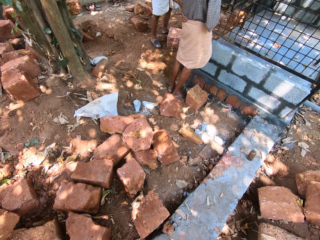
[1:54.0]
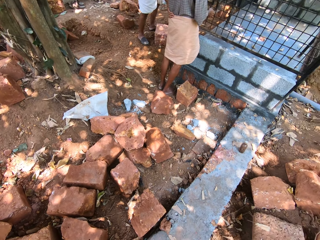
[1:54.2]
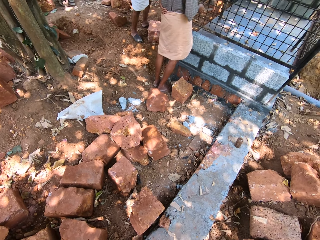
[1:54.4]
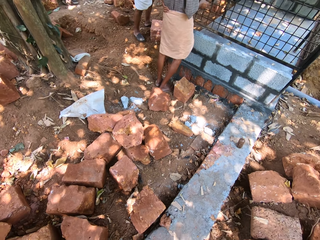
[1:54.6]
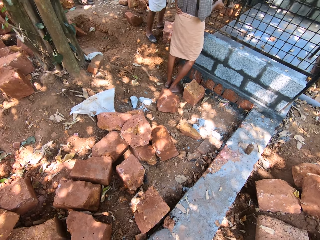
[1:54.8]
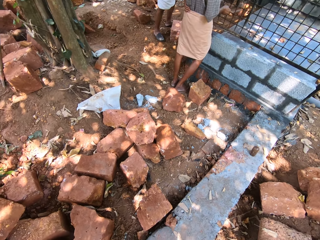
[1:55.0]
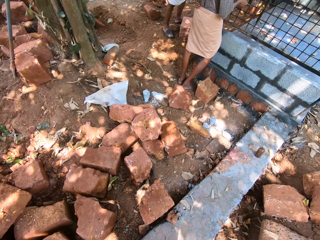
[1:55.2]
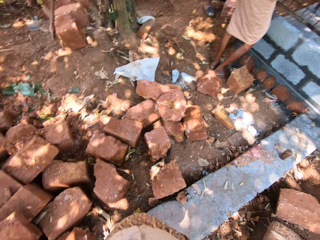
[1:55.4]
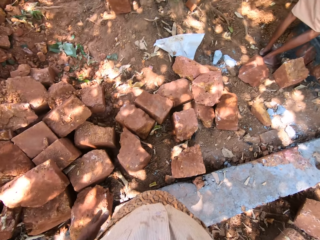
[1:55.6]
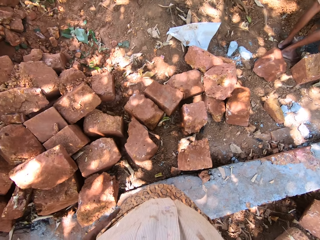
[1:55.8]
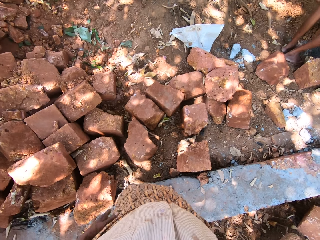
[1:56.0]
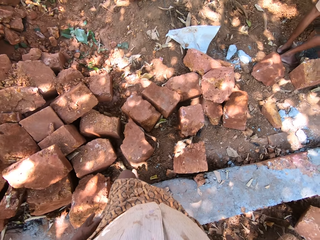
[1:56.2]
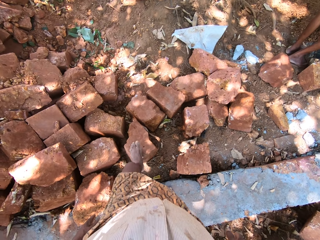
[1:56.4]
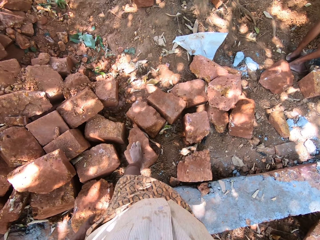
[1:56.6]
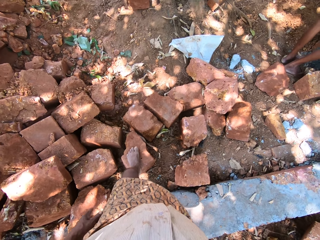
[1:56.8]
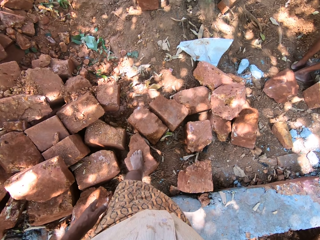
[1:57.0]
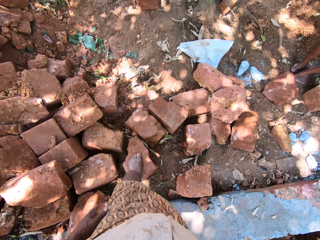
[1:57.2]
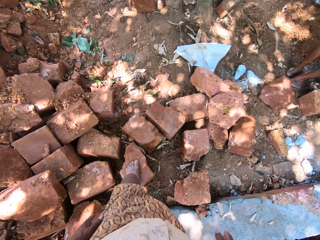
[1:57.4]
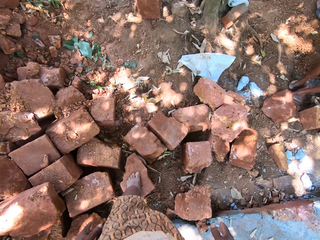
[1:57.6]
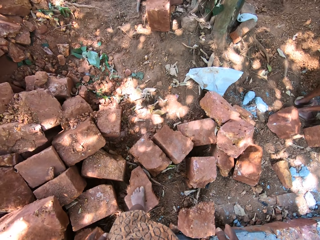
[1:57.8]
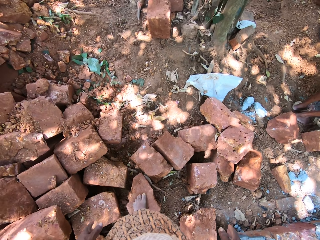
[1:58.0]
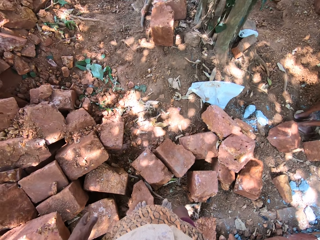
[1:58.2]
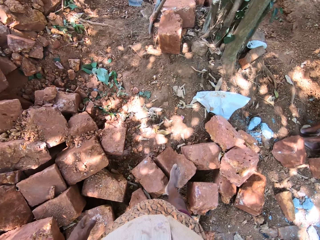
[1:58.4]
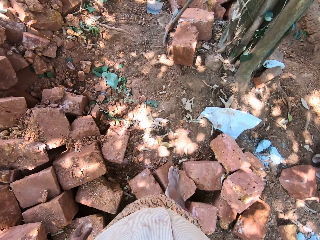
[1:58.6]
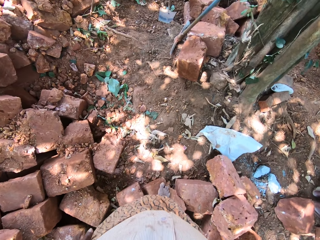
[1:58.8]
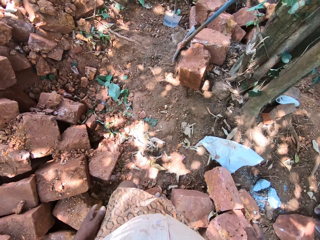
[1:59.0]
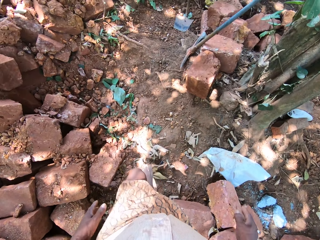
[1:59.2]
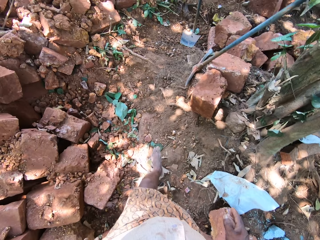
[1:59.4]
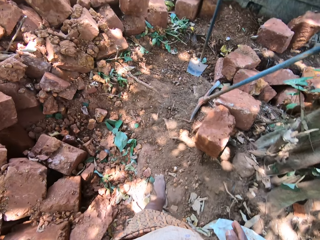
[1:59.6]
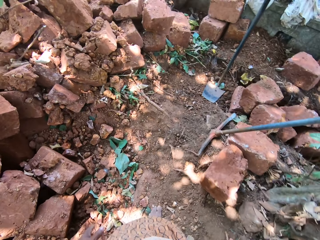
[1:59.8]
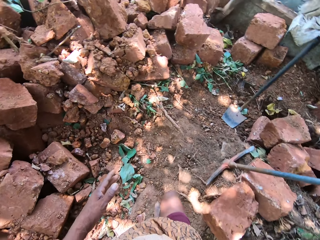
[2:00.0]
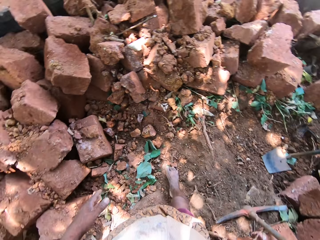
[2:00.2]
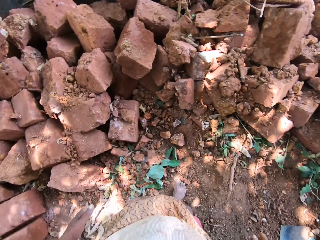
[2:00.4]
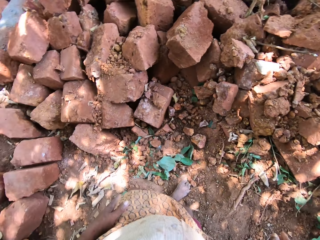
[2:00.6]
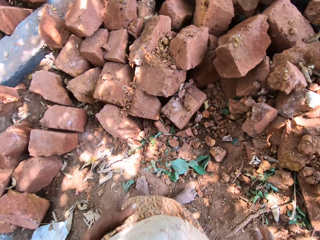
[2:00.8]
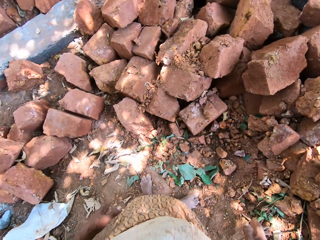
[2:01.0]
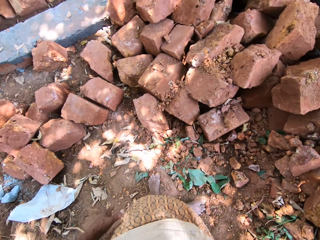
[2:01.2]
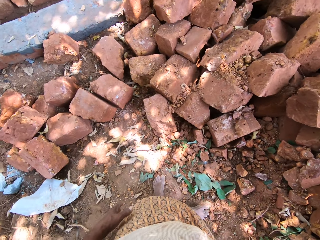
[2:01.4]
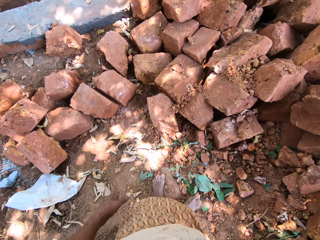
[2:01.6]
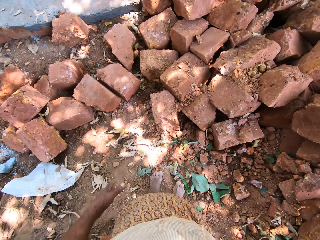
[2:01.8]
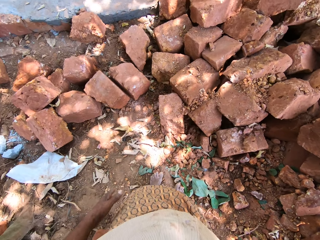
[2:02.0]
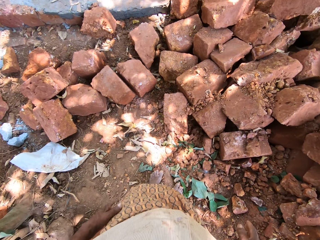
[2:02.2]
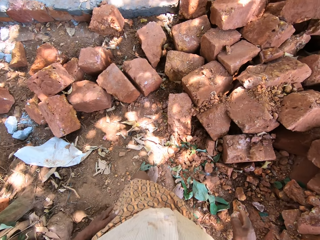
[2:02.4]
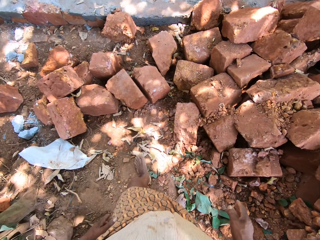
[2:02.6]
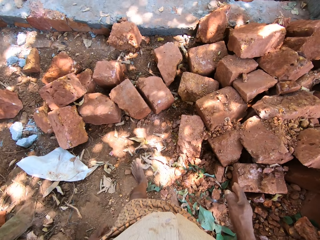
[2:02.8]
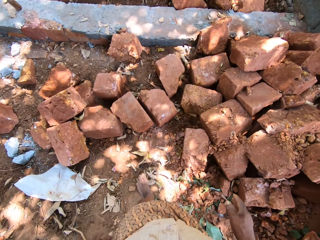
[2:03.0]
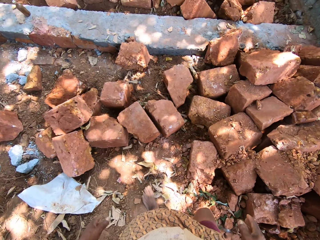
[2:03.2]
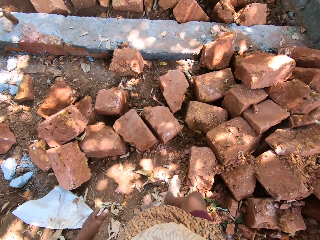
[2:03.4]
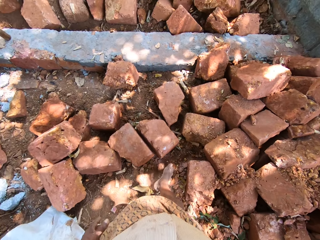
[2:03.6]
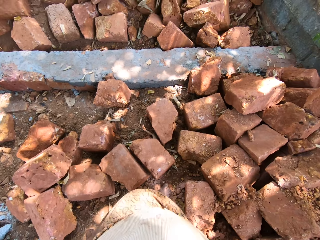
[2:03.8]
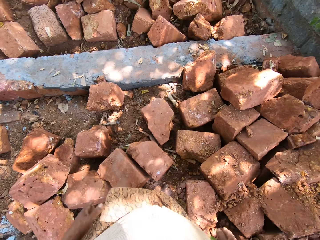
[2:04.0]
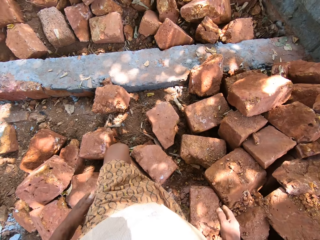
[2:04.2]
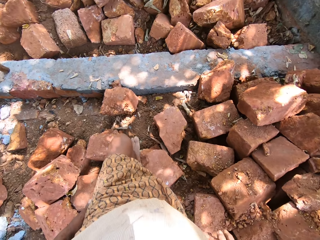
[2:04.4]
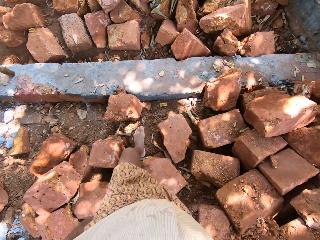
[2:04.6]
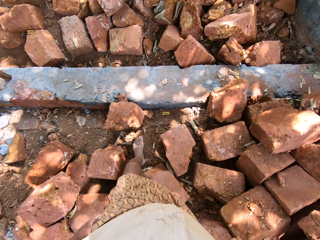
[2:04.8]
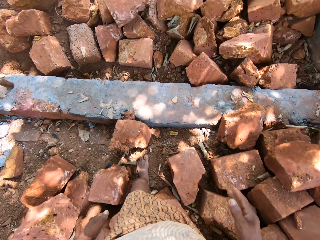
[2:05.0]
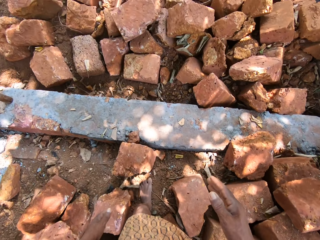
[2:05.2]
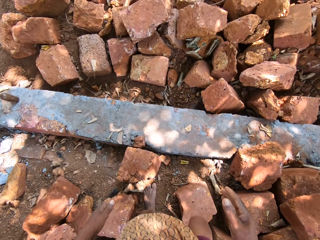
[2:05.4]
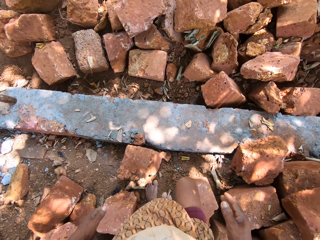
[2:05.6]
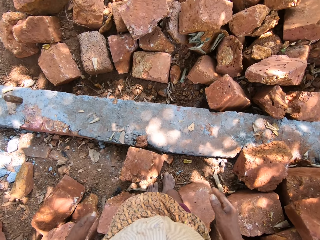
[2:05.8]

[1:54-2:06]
The camera wearer walks on bricks.

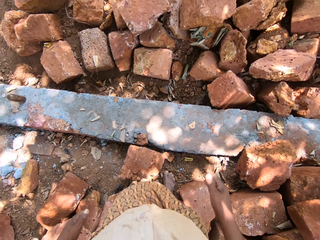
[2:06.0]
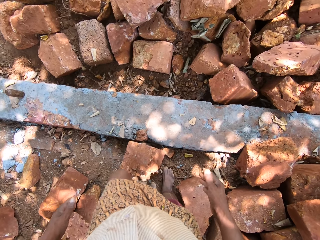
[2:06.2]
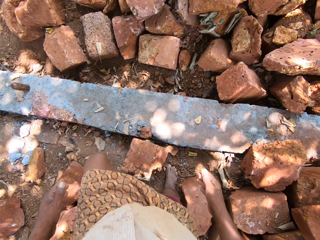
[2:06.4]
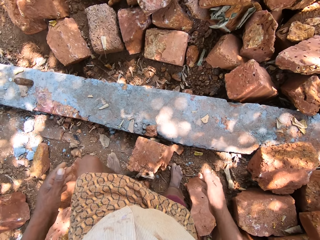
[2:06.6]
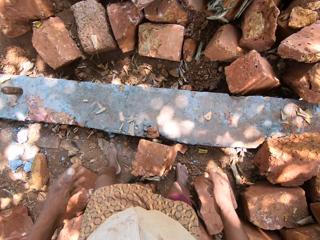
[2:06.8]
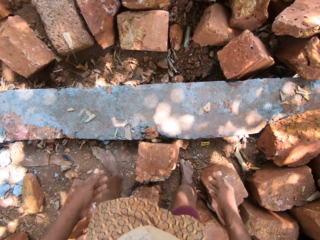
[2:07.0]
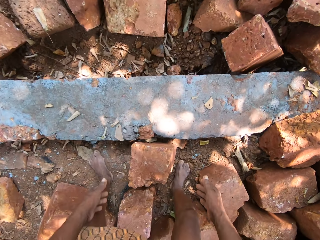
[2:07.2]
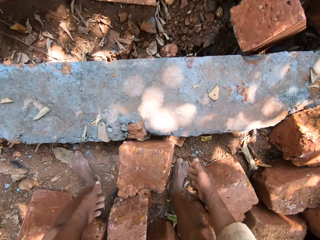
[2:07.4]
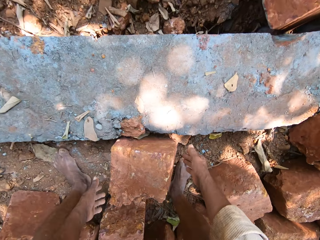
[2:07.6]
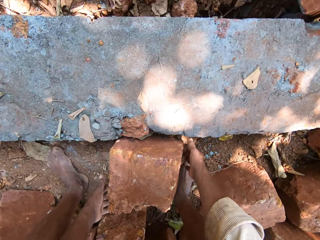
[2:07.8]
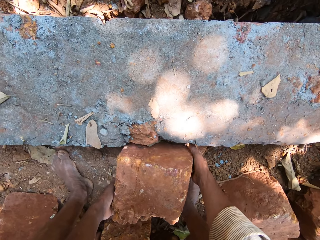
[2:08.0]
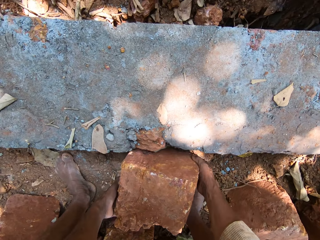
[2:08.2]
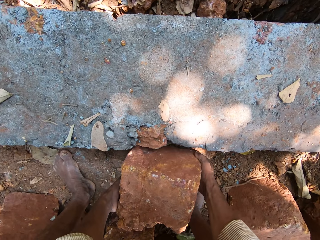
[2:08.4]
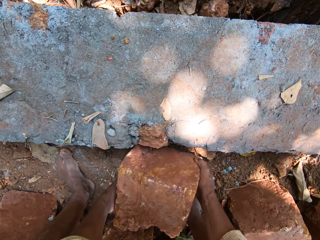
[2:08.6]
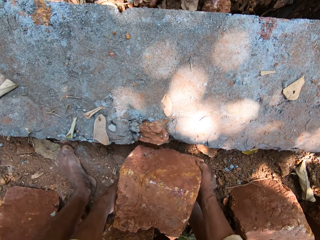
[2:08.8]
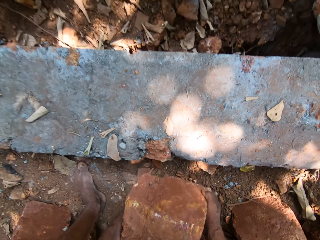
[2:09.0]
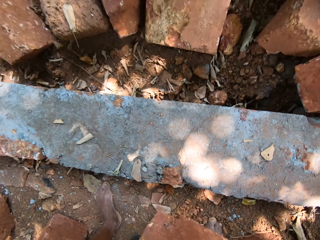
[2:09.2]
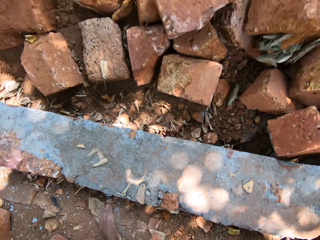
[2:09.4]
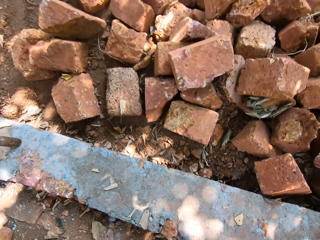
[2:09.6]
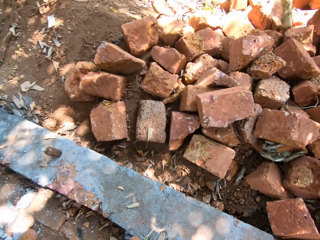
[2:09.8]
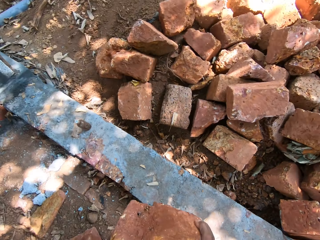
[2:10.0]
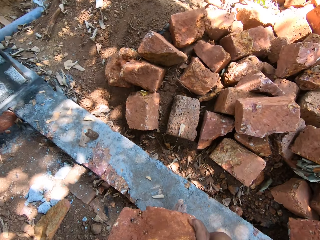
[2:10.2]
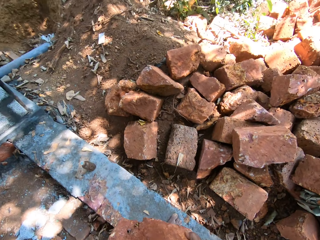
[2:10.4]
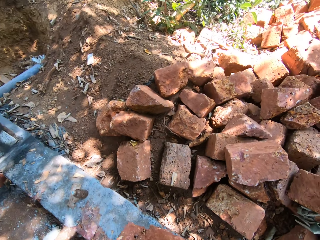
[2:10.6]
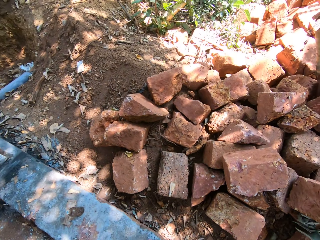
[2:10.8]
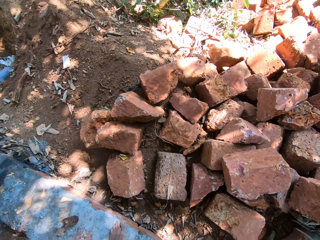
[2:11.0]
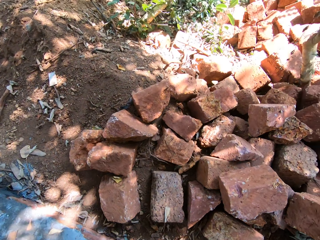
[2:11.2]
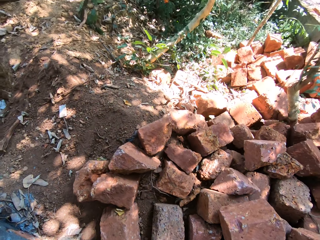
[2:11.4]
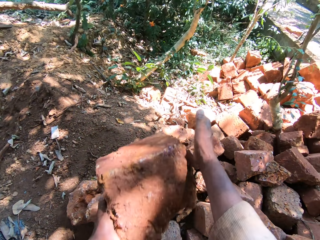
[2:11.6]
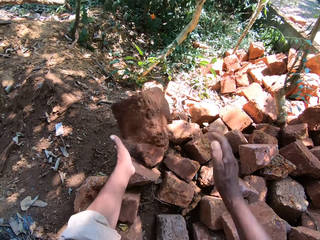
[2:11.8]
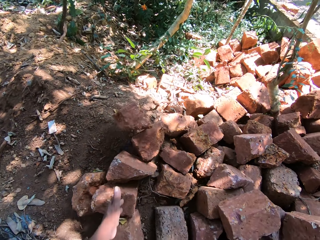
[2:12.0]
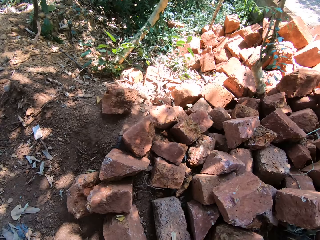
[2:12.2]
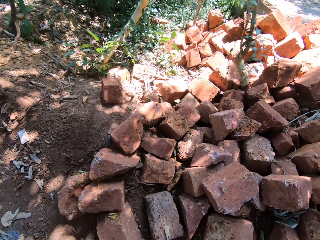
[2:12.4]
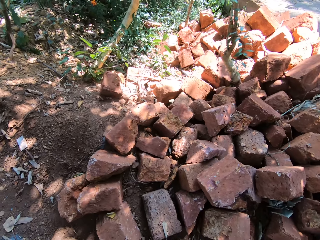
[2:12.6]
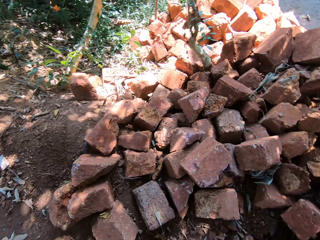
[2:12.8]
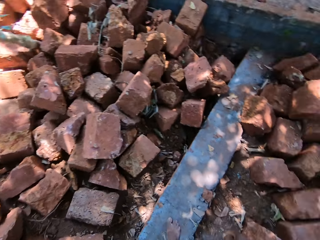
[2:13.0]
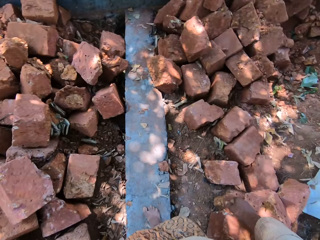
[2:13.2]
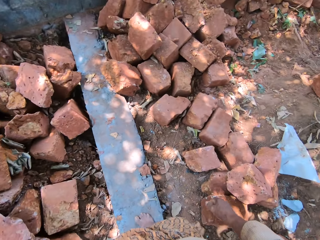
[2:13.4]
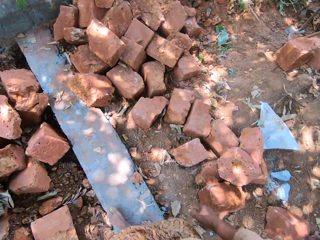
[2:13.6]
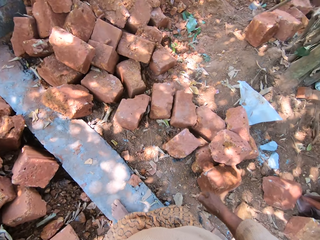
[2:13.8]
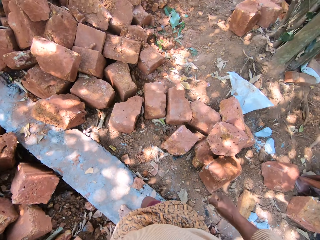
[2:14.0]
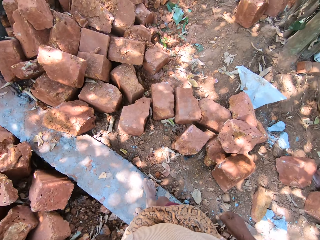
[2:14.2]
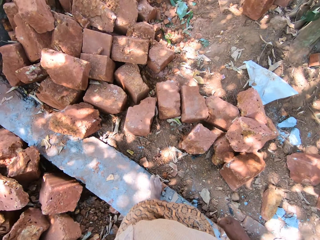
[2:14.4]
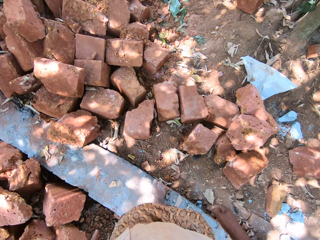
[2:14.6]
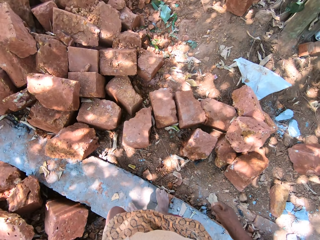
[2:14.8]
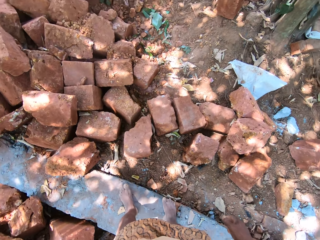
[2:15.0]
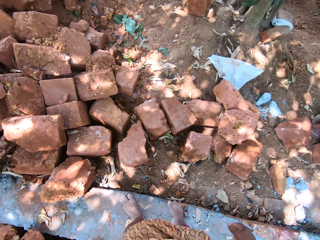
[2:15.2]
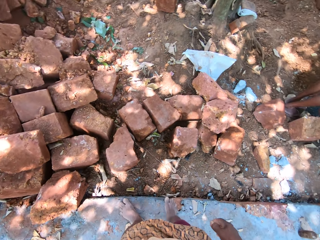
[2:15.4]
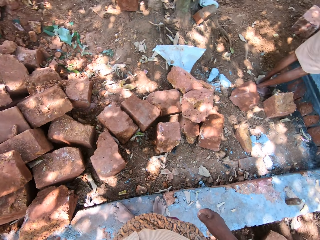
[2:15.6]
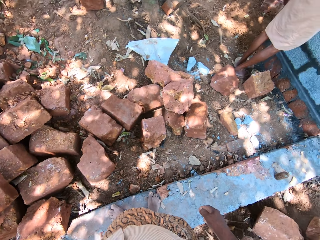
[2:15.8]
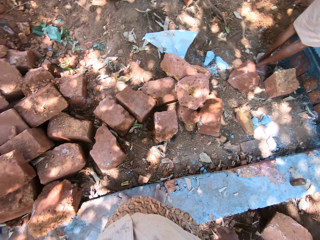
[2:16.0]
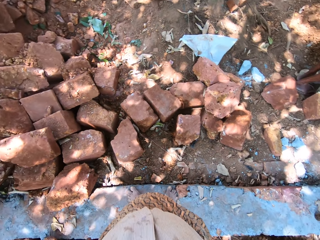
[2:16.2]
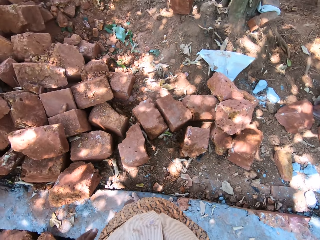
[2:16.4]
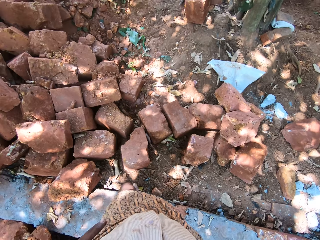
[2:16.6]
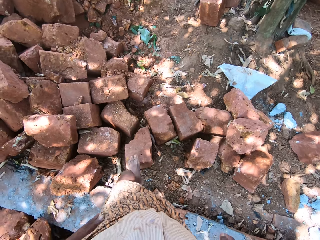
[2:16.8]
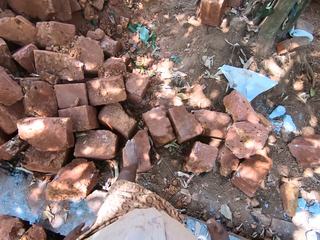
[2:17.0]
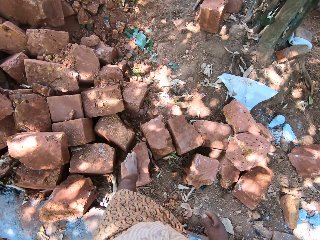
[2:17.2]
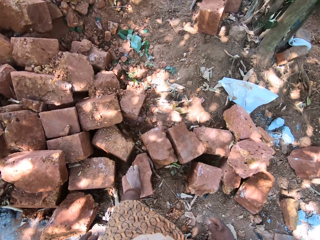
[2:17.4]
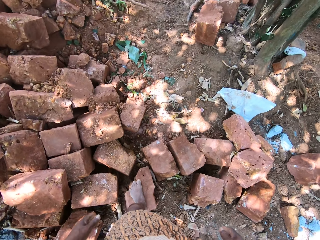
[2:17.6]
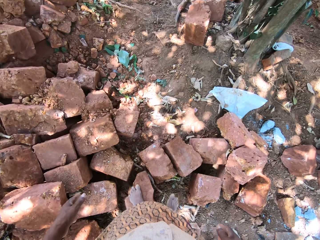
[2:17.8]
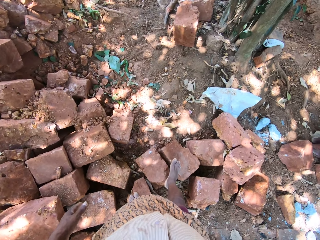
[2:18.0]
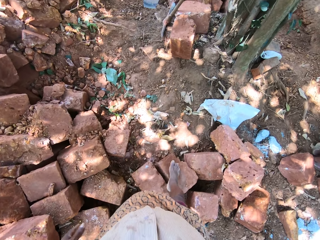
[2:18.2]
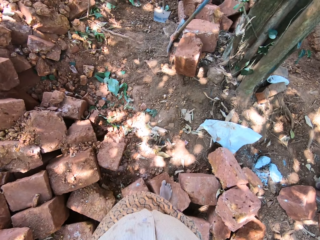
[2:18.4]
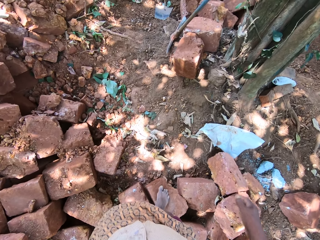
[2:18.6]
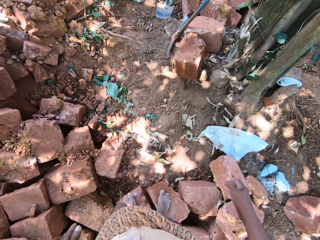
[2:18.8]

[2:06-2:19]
The camera wearer picks a stone from the ground with both hands. They throw the stone on the ground with both hands. They walk on bricks.
